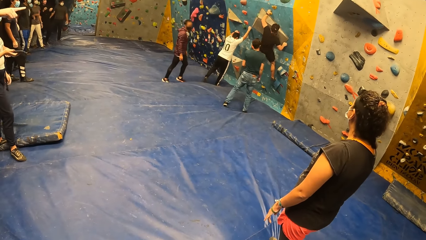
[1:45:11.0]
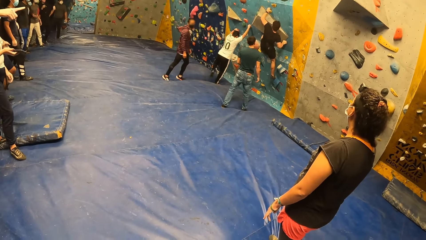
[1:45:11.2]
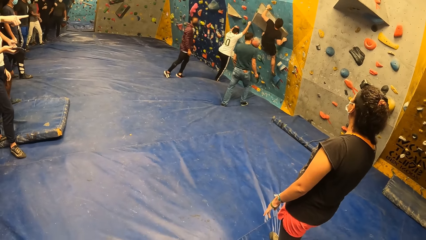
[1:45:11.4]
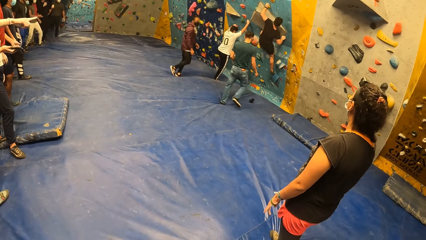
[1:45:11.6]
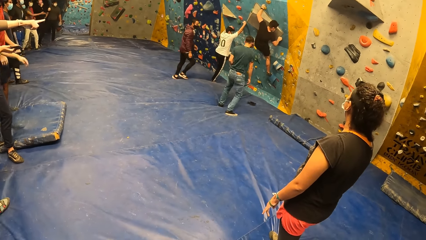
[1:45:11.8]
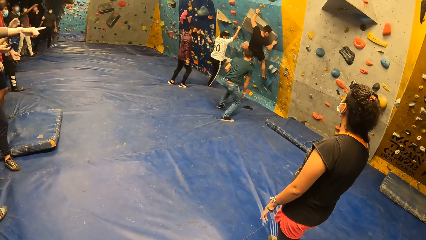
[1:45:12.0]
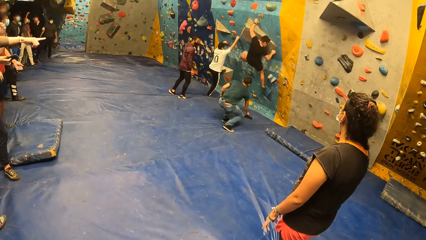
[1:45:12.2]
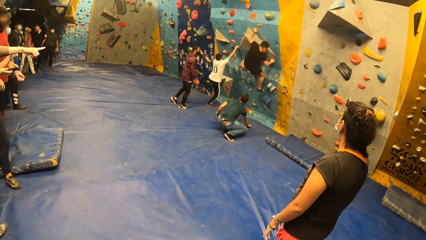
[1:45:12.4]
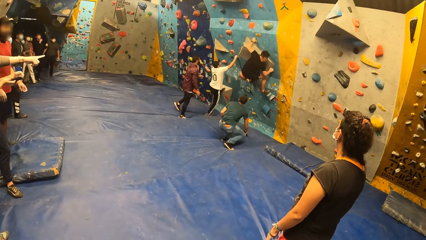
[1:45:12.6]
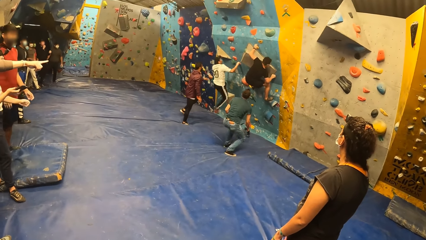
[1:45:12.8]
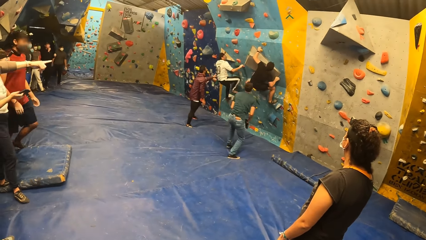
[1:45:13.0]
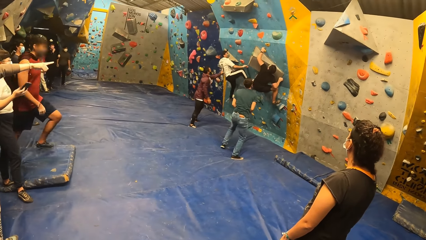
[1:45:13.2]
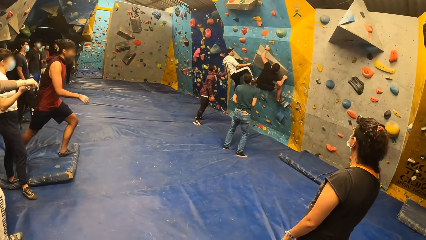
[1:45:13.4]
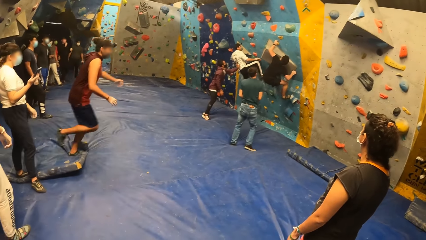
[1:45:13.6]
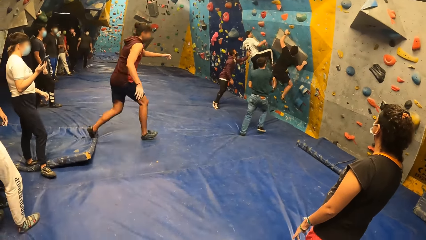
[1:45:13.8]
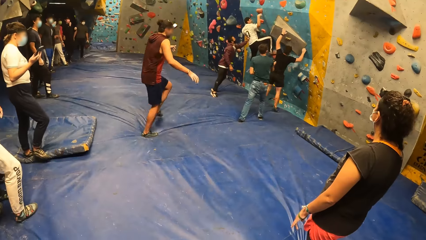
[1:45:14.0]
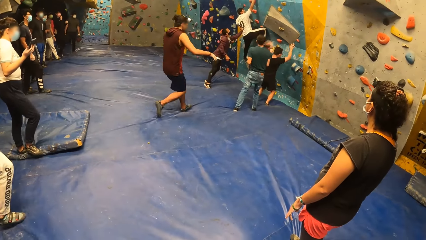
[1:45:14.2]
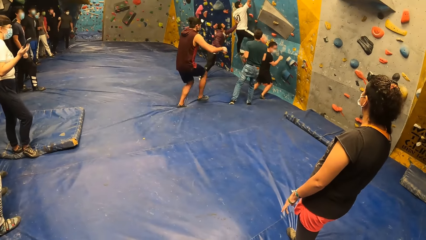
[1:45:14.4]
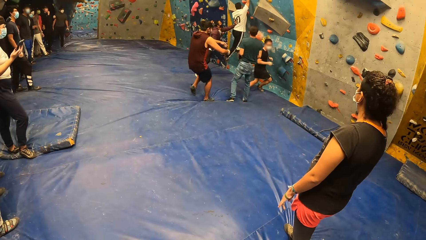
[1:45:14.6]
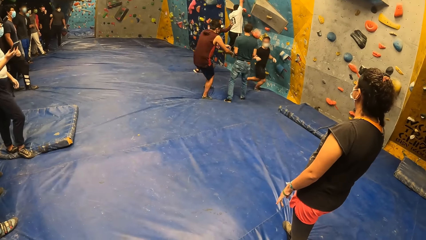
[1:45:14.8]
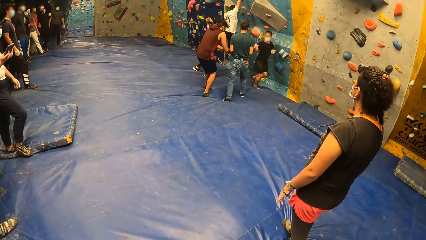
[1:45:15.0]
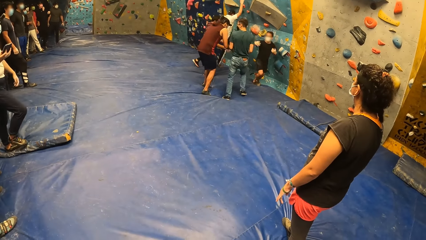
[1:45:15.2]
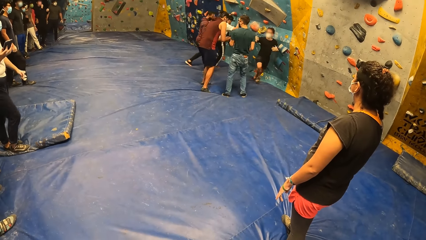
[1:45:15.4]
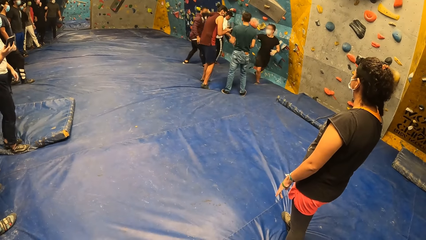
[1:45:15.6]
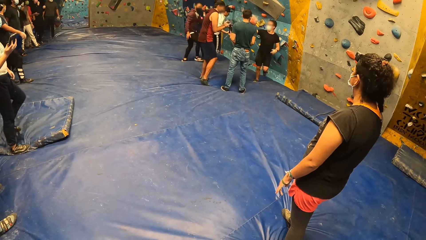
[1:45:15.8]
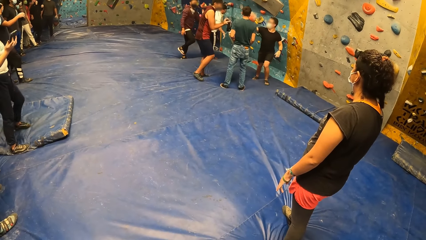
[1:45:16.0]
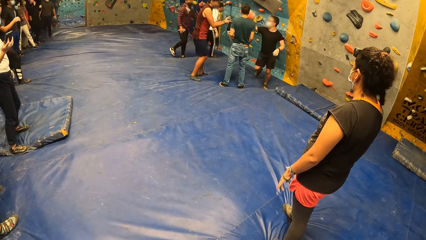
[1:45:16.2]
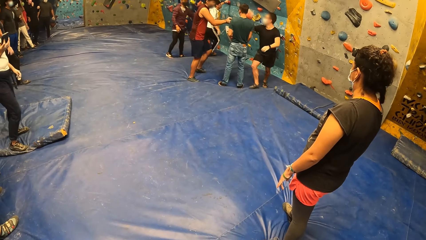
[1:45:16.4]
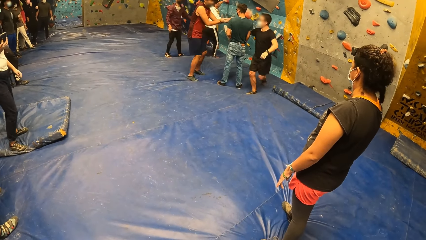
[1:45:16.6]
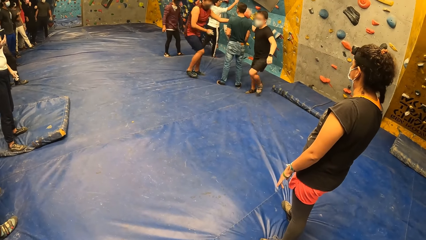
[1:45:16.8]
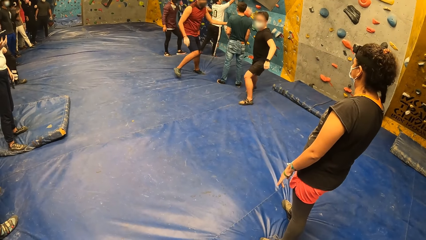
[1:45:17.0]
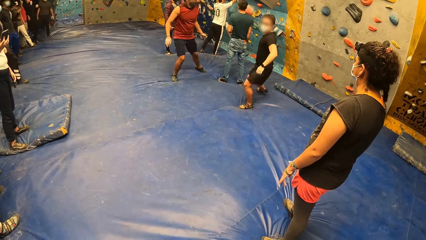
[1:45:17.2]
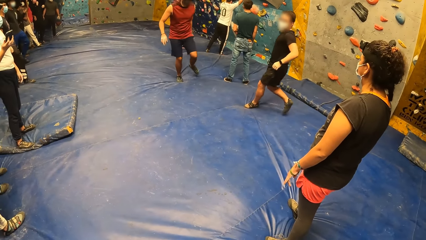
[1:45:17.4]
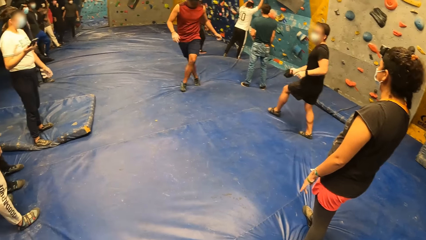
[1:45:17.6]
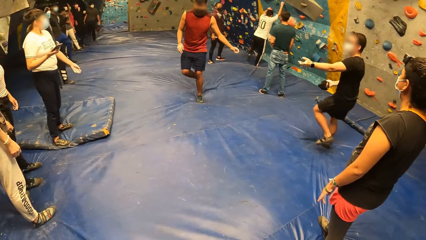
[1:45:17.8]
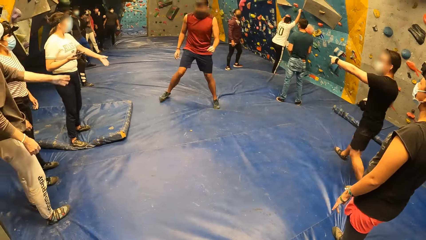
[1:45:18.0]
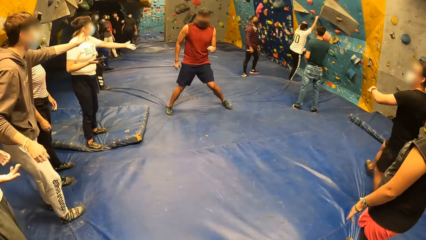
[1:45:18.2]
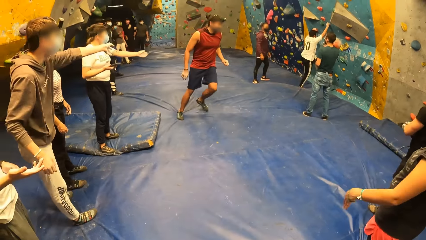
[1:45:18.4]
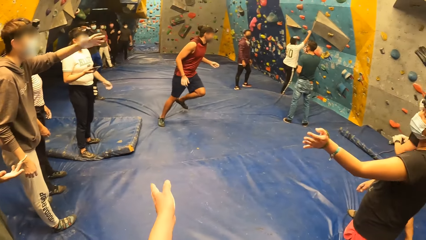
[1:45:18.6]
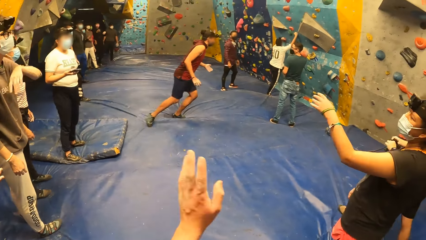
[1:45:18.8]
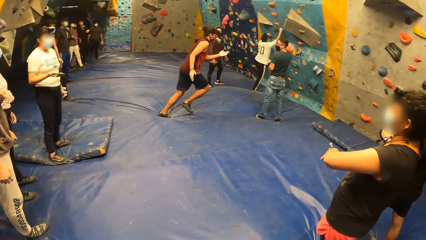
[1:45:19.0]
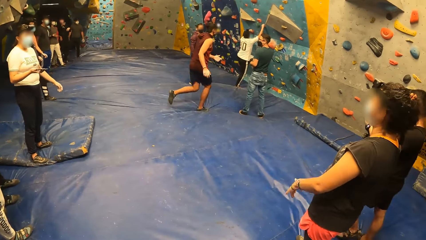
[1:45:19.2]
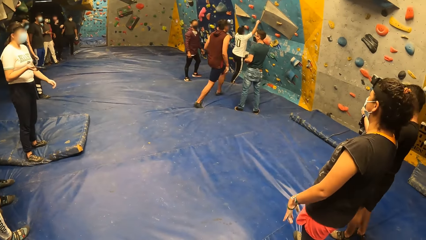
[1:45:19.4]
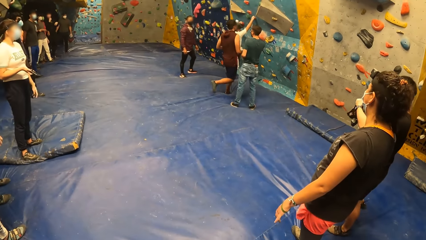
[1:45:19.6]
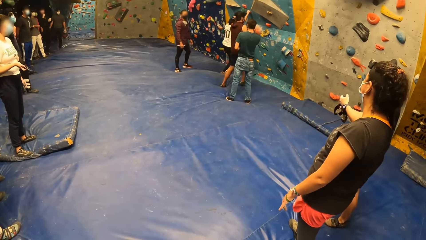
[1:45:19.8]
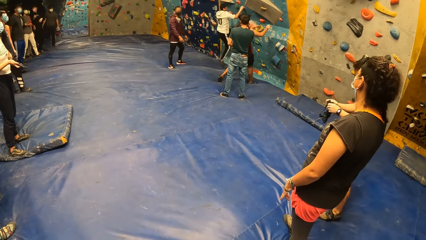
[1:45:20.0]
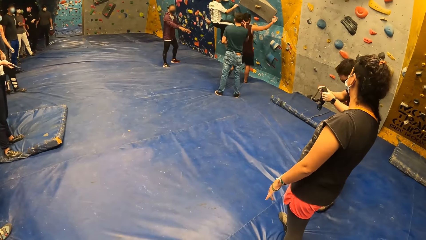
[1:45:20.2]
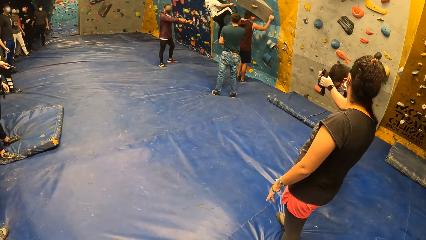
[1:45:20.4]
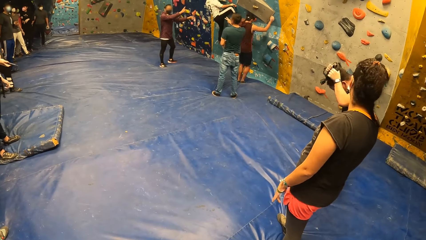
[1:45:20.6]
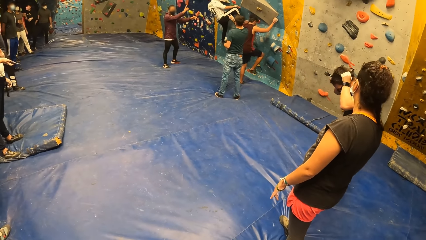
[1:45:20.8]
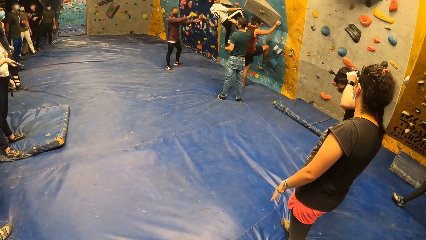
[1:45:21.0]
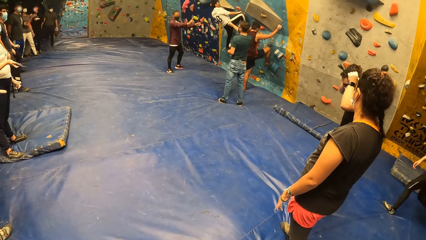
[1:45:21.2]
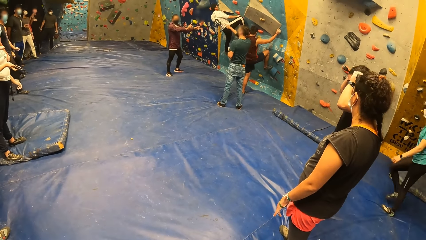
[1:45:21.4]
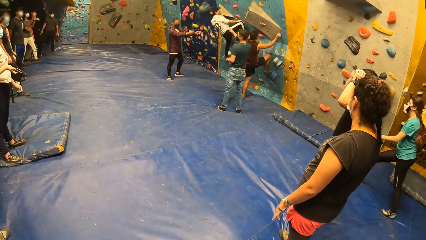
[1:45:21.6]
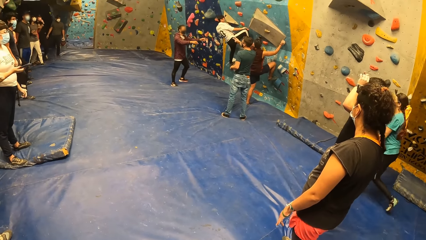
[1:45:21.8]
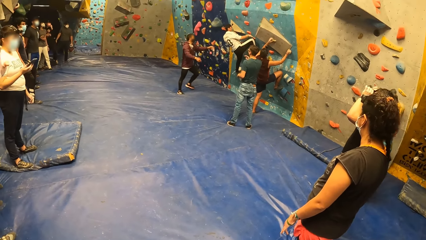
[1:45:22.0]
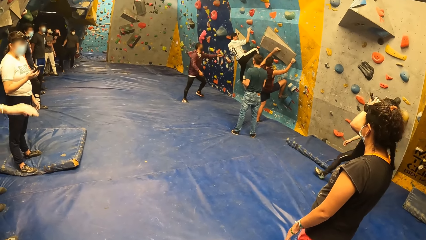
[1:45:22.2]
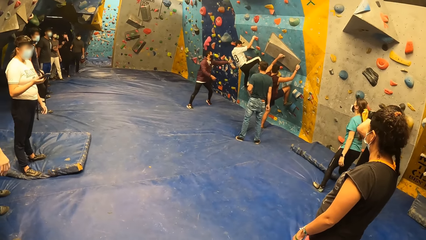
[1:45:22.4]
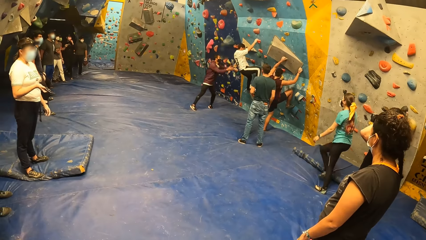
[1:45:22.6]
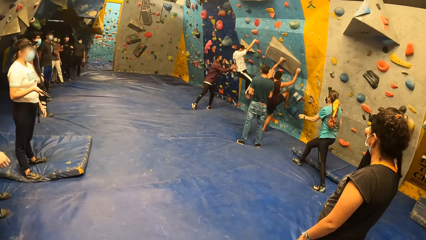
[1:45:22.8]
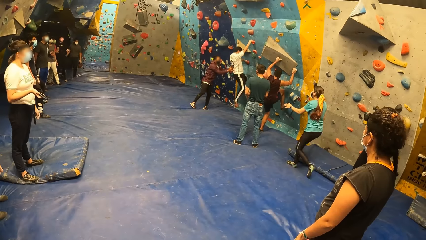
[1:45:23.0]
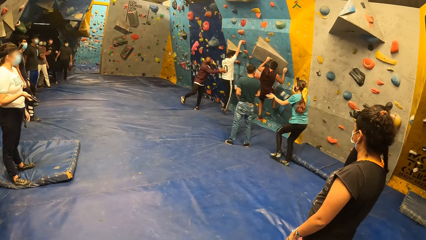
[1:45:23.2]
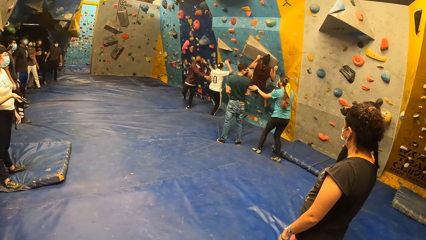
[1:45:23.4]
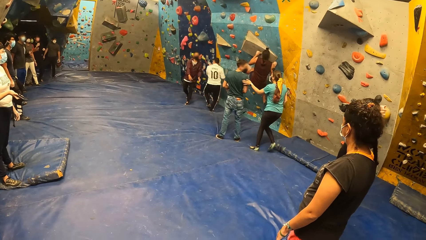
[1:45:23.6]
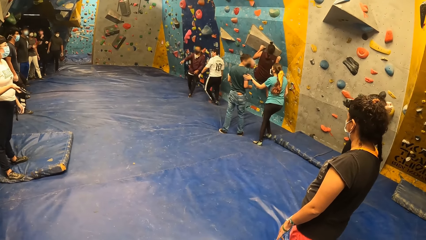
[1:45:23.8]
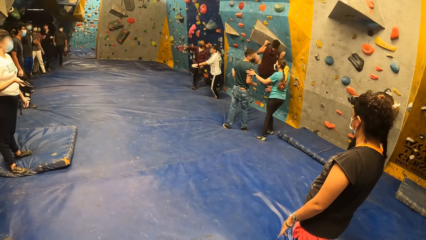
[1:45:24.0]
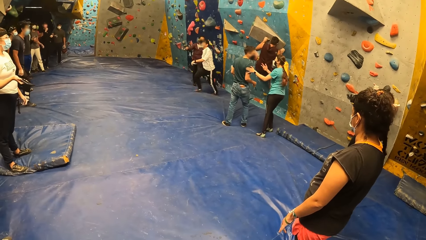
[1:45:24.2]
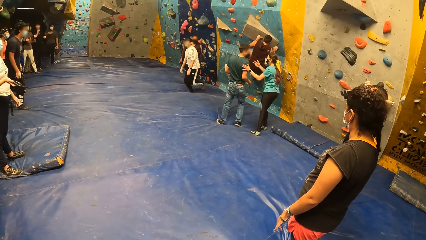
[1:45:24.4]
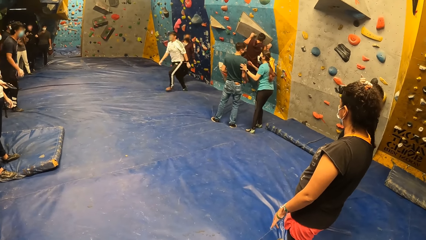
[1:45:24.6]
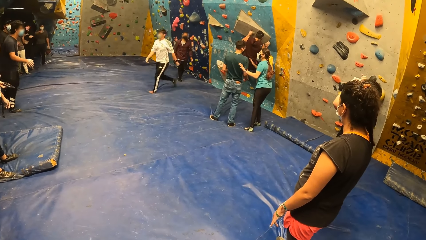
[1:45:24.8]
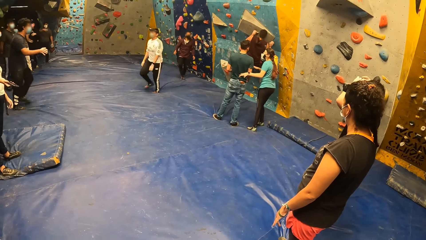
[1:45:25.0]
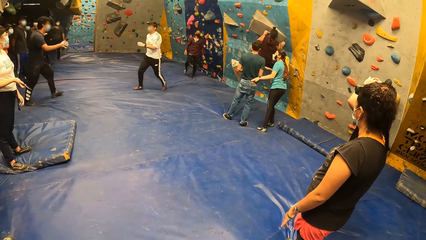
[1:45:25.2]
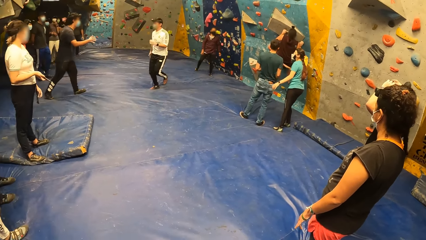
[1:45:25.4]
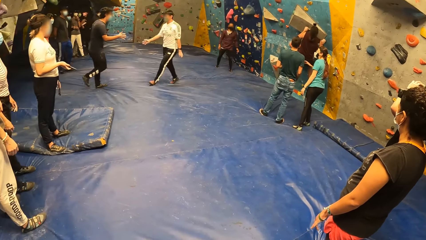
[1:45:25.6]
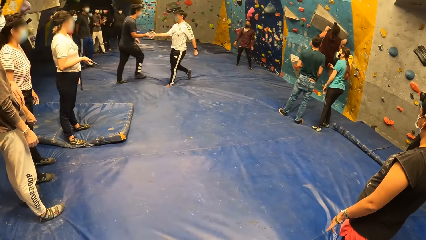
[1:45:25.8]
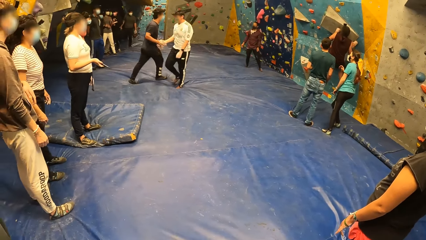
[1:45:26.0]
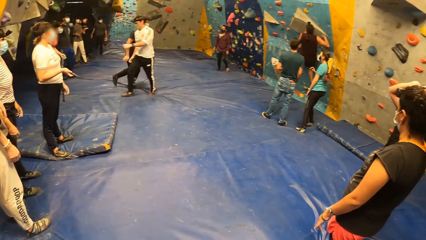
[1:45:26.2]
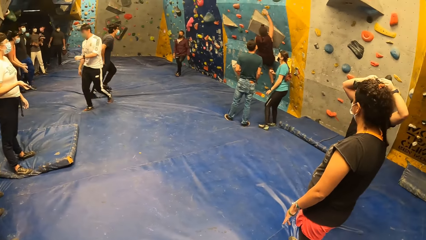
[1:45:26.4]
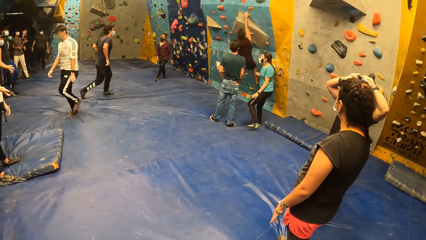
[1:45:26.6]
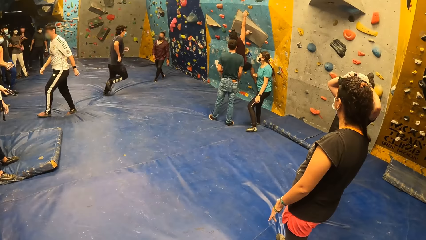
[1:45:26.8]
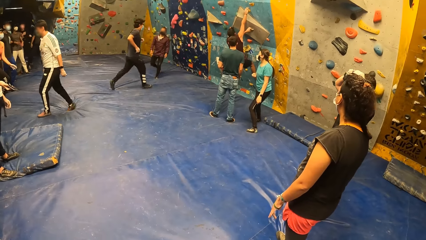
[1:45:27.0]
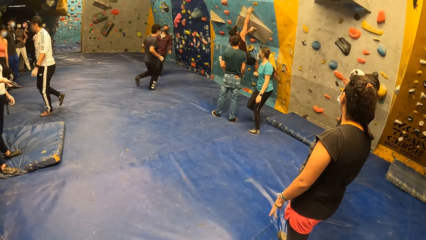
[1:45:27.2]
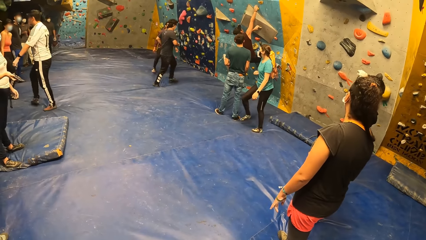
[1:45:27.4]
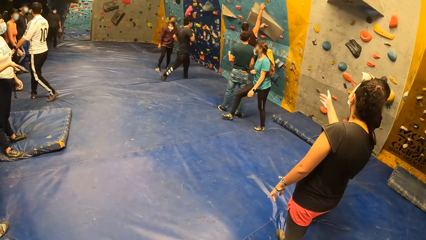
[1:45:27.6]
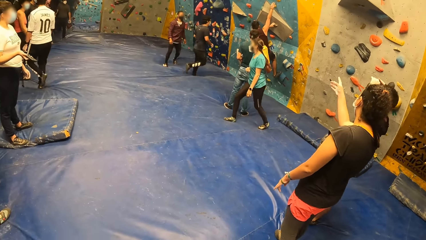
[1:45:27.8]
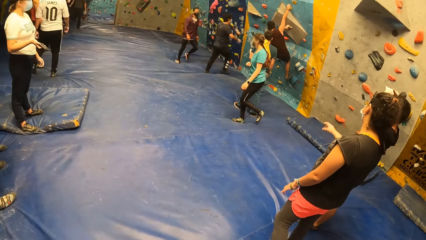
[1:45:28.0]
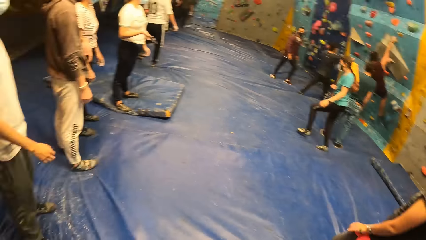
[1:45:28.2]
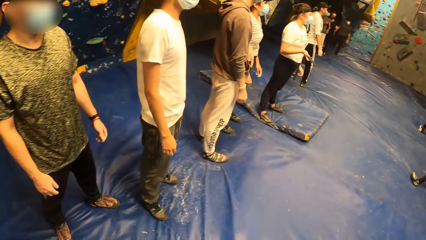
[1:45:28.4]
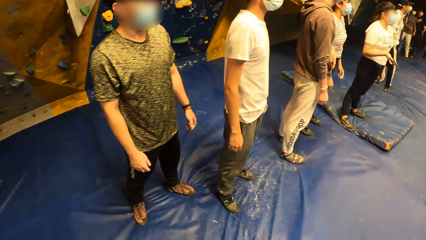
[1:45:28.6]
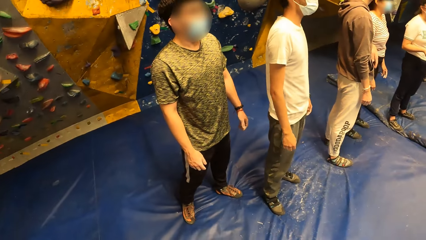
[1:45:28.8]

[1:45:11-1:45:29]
The camera wearer stares at the people's activities. A man climbs the wall. Another man picks up the phone. A third man holds the first man. A fourth man drops from the wall. A fifth man runs forward and picks up the camera. The first man drops from the wall. The fourth man picks up the phone. The fifth man walks around. The fourth man walks around. The camera wearer does gestures. They stare at the people's activities. The fifth man climbs the wall. The first man drops from the wall, runs around, and shakes hands with a sixth man. The sixth man runs around. The camera wearer looks around.
